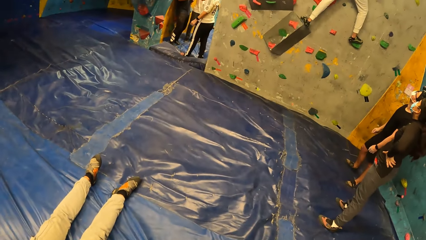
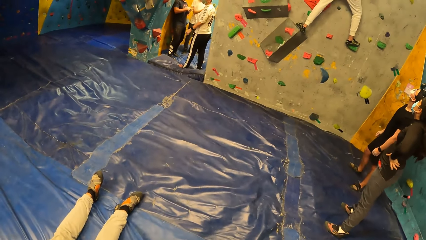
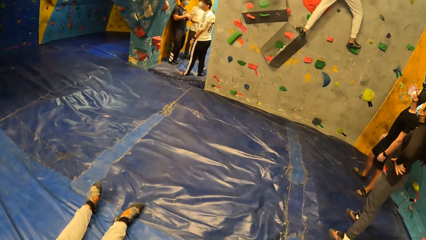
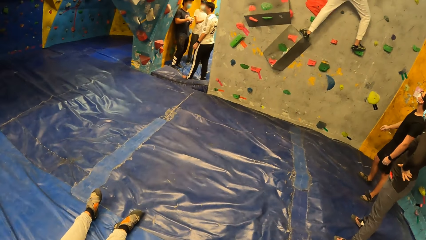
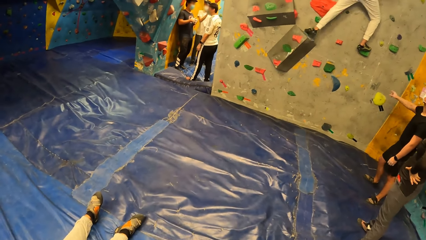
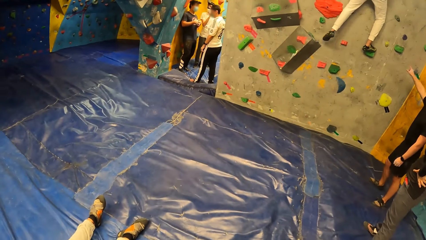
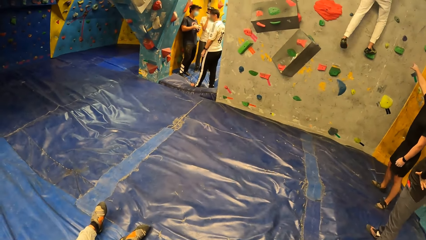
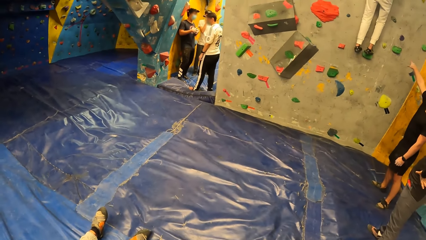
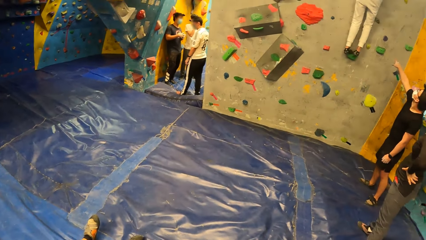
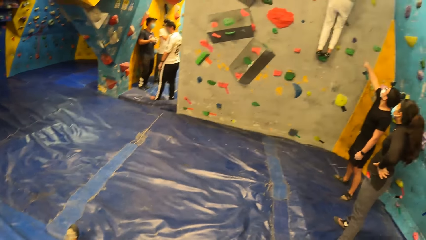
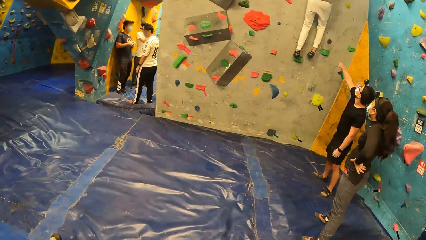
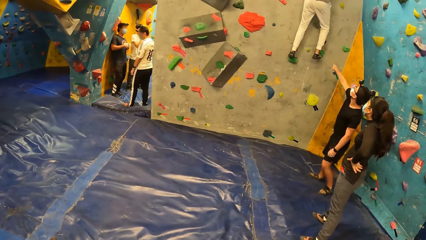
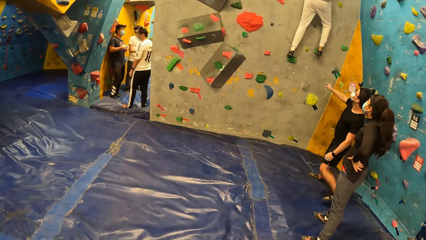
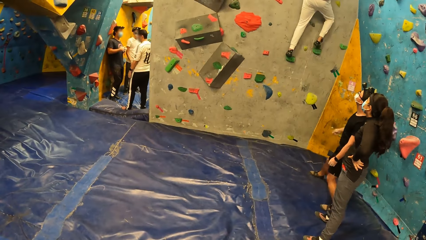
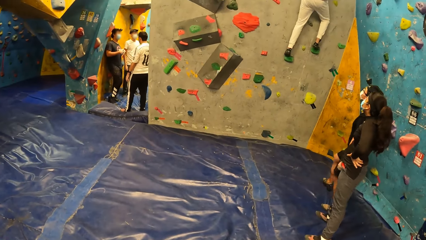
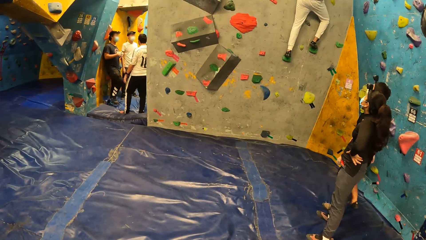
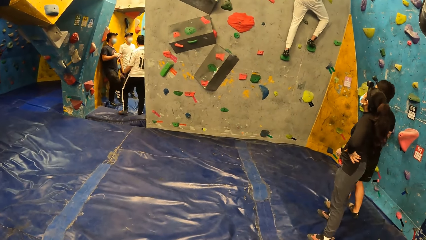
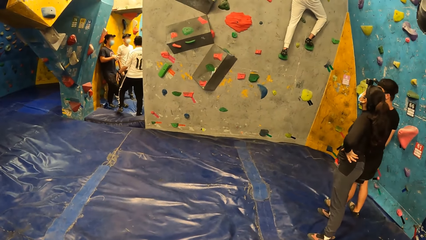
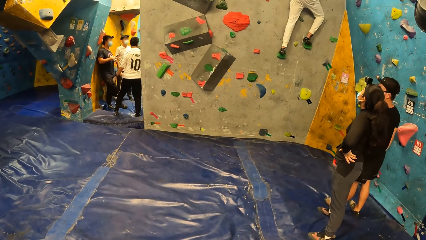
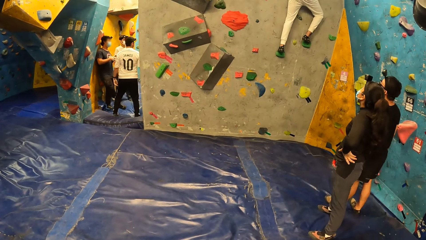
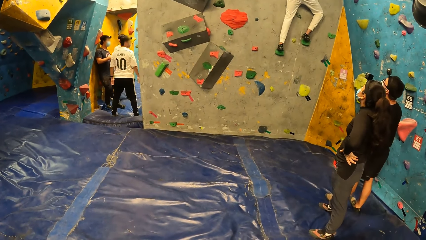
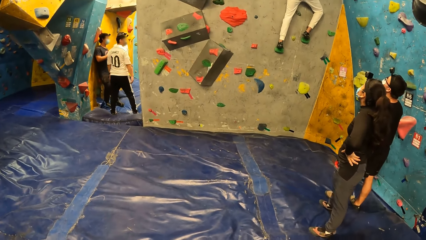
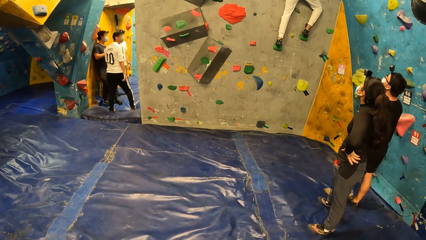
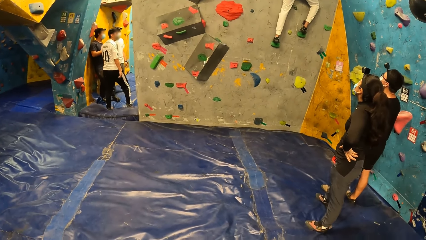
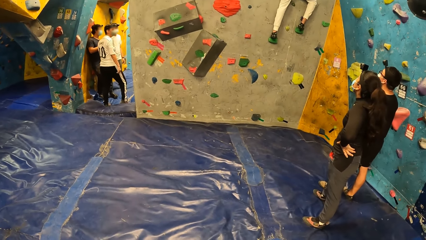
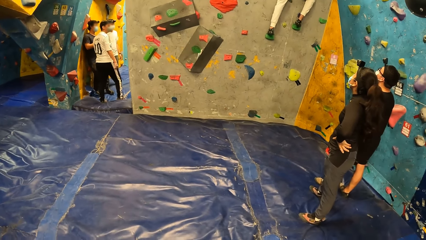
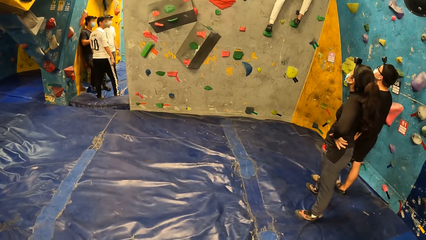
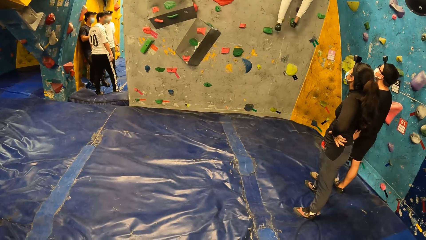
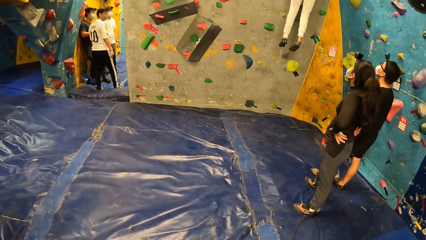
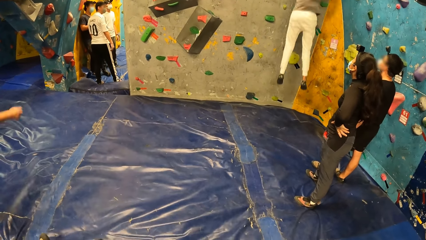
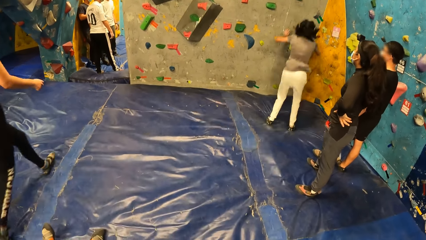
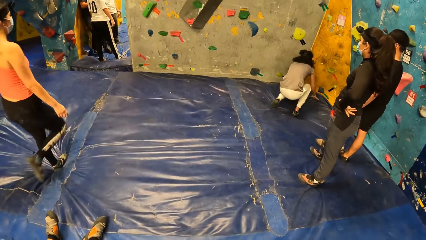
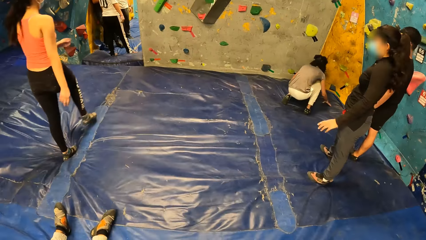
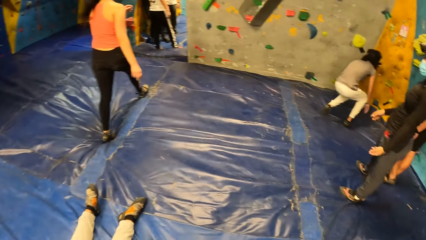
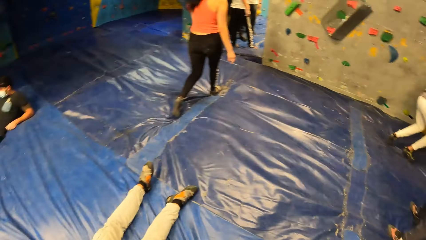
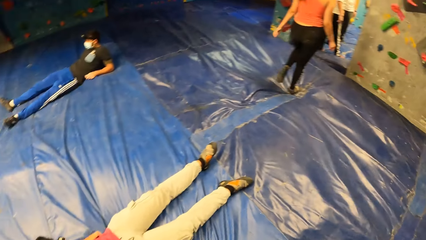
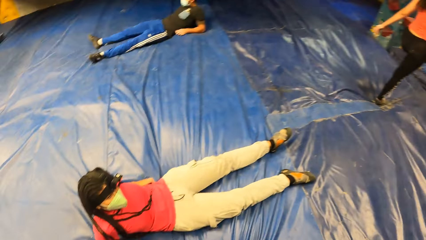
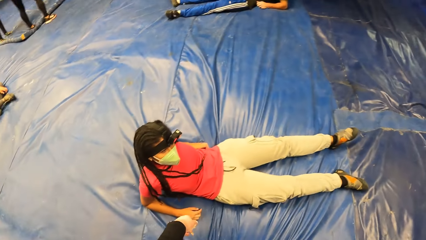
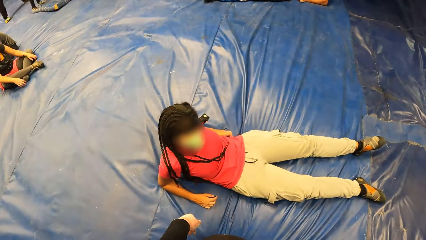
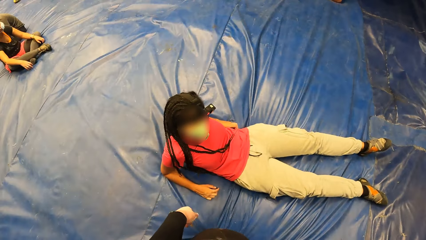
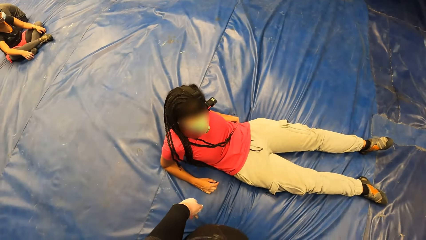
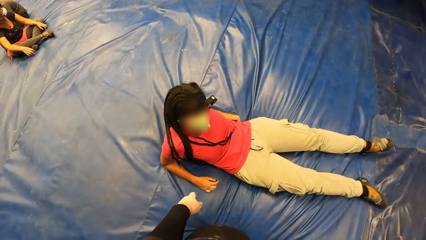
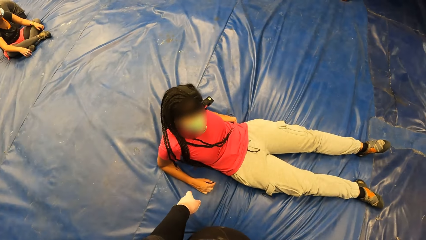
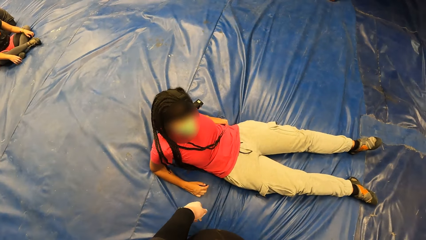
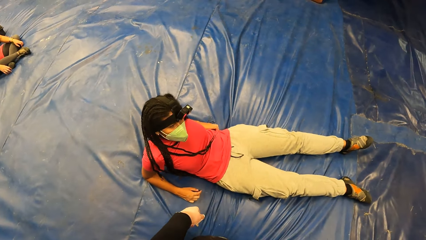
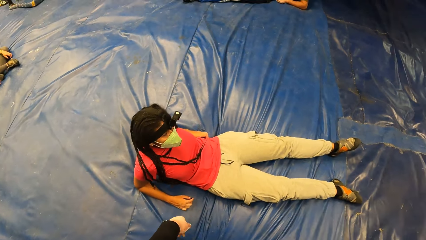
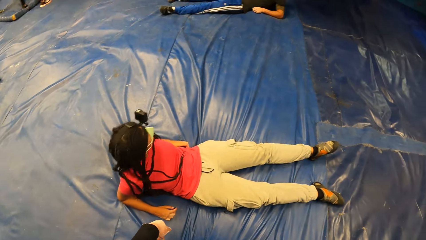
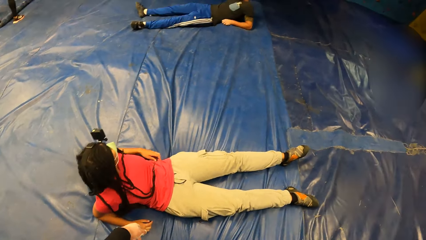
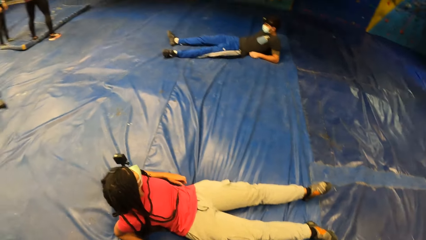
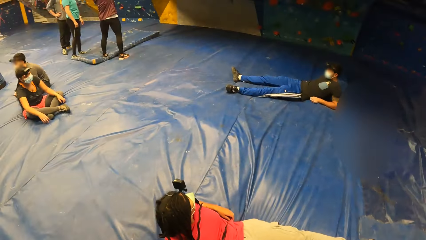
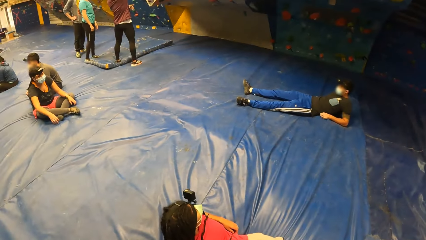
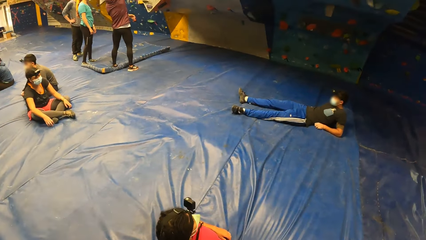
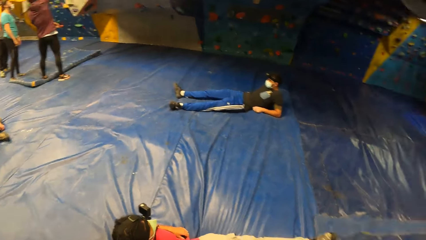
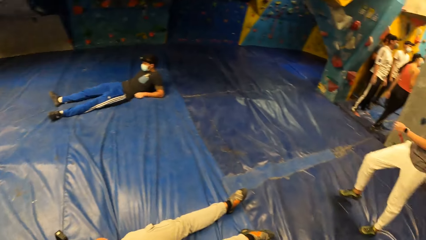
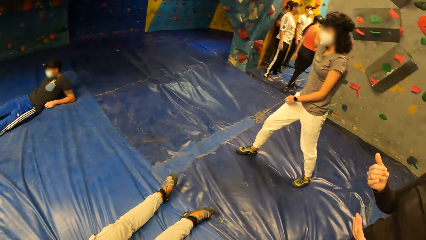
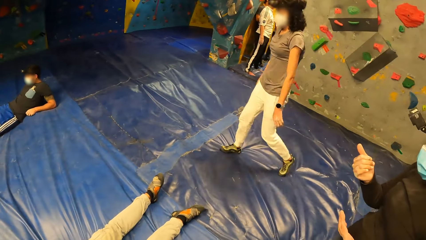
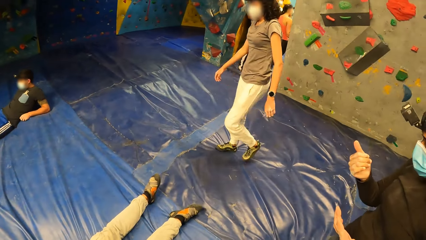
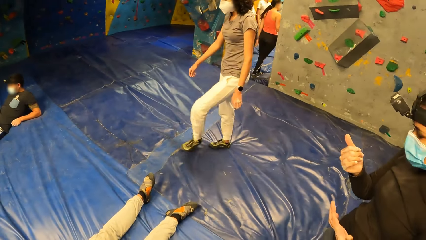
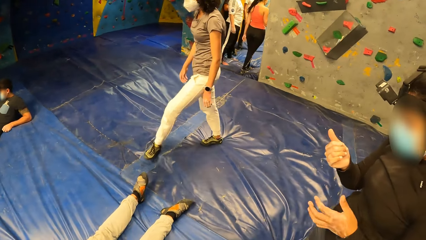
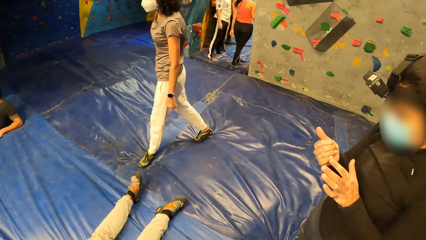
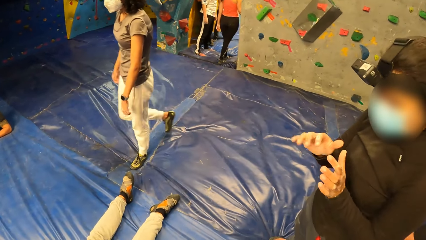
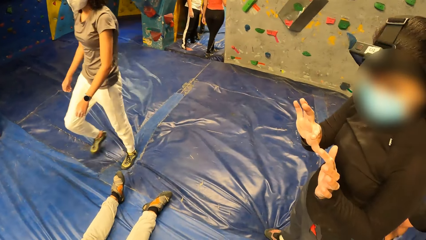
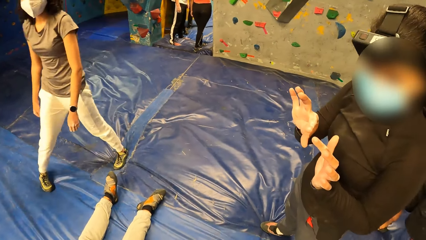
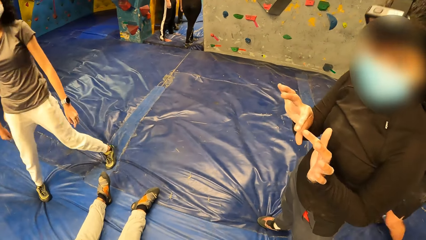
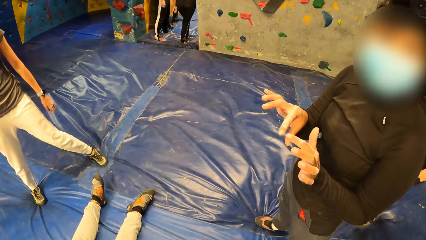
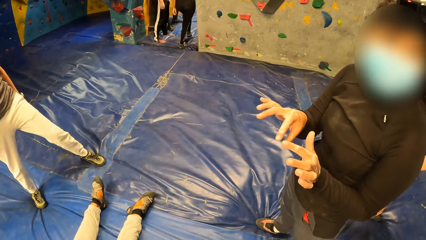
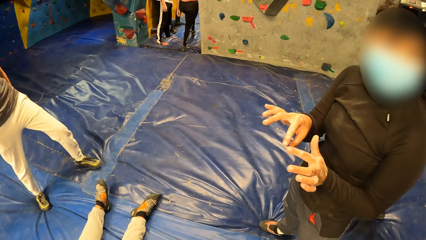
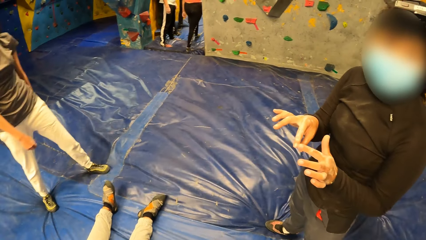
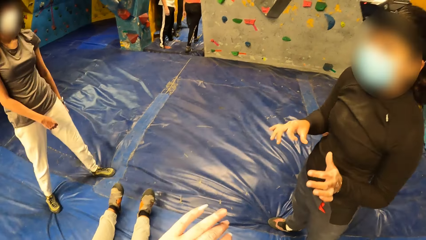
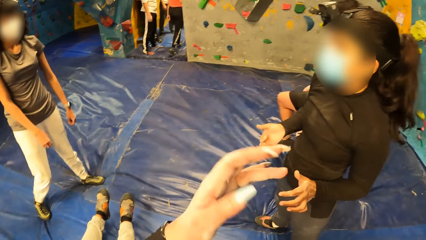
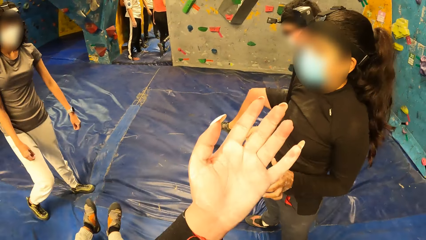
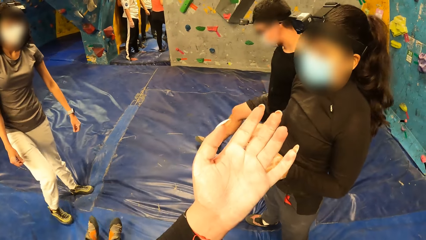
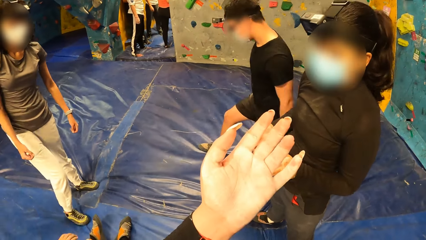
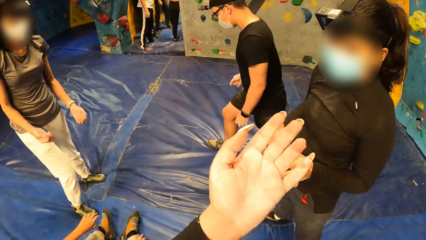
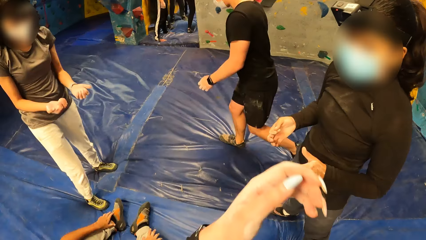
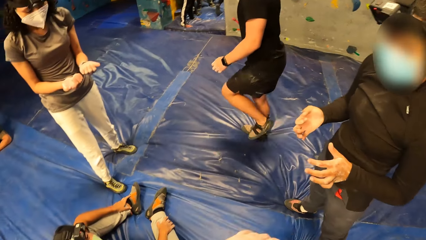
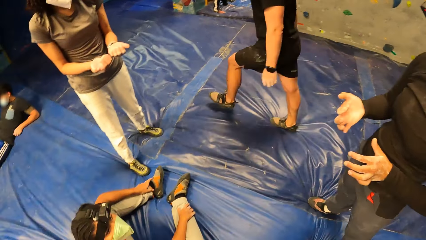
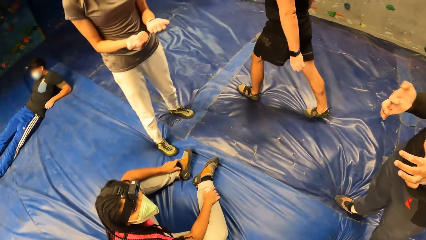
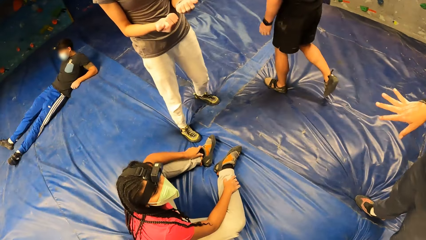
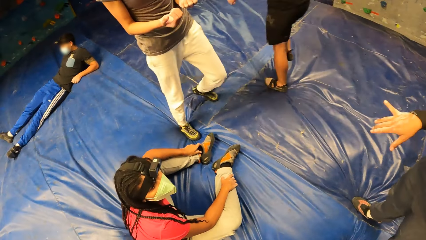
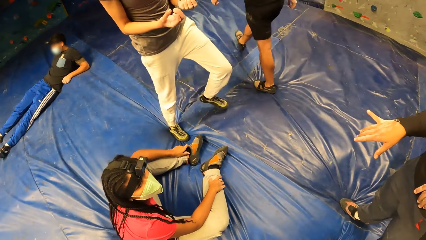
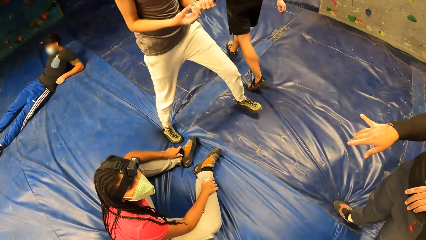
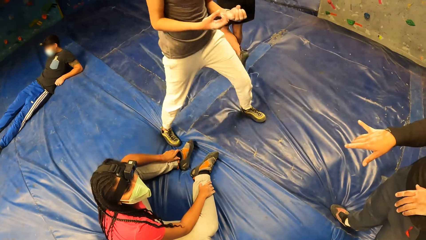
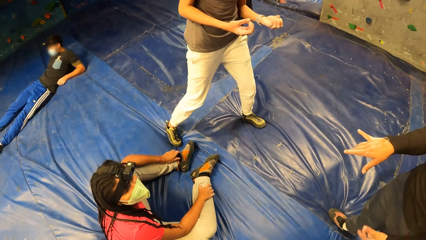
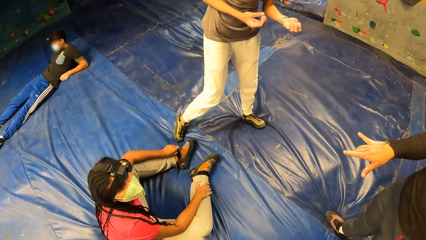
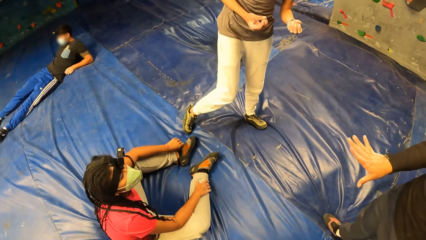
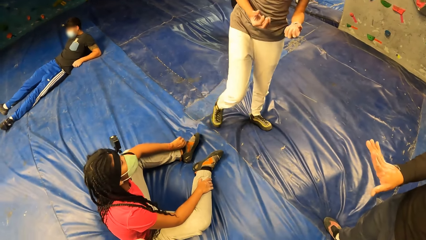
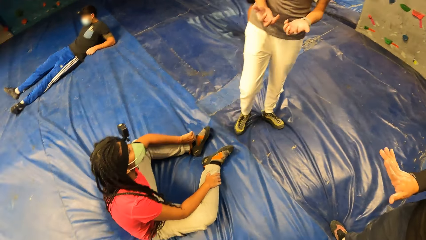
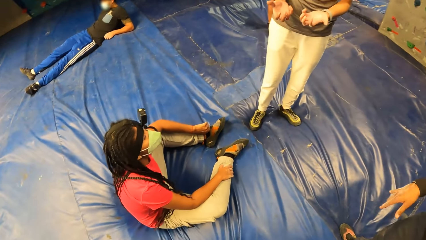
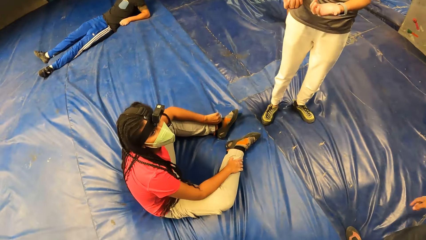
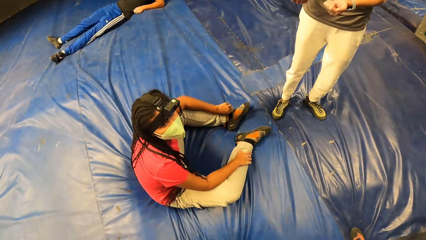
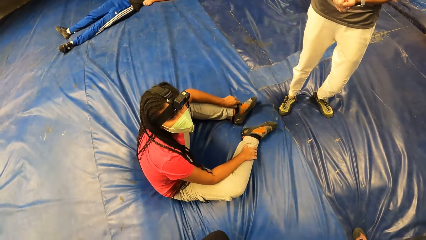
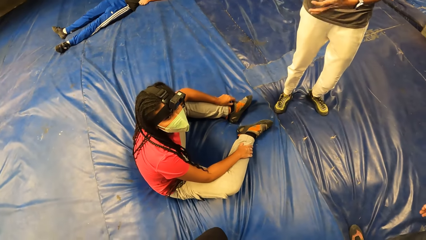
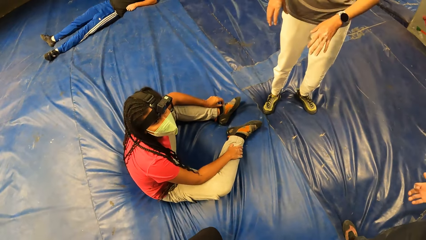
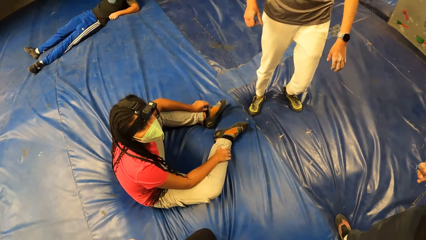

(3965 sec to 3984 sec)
The camera wearer moves around the room. The second woman jumps onto the foam landing. Another woman talks to the camera wearer.
